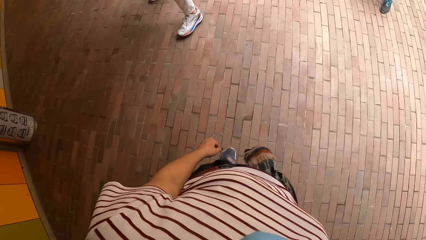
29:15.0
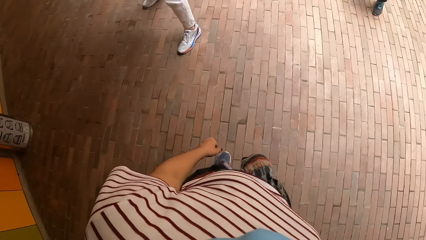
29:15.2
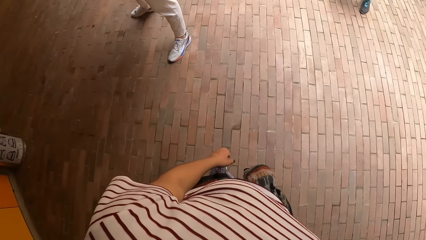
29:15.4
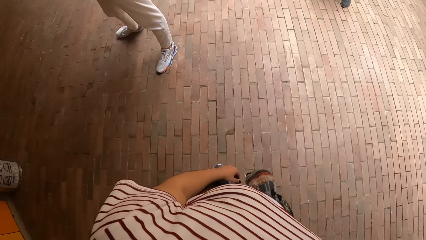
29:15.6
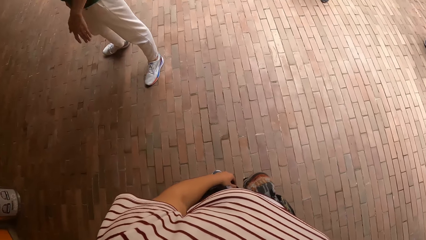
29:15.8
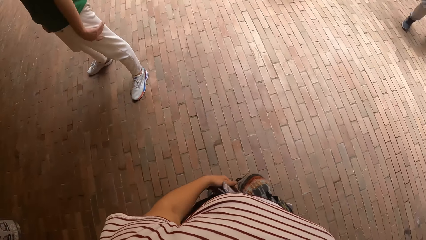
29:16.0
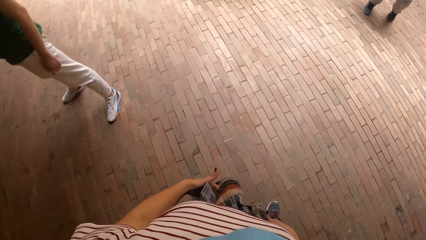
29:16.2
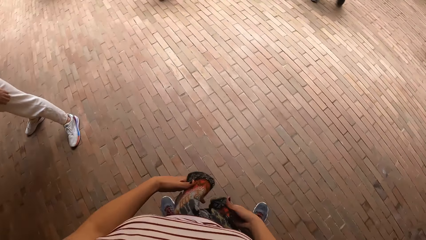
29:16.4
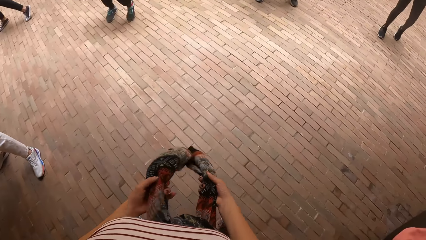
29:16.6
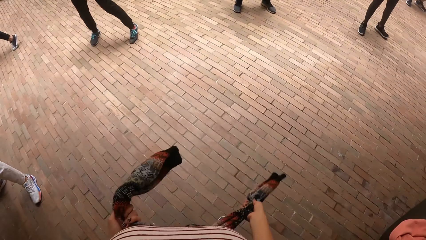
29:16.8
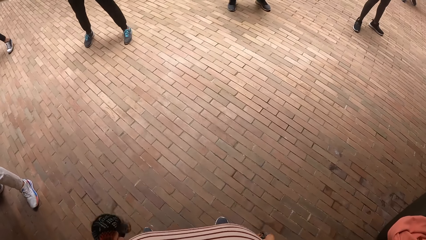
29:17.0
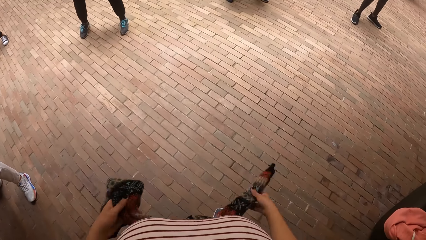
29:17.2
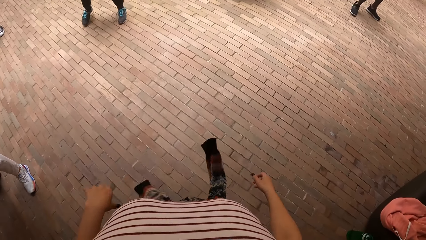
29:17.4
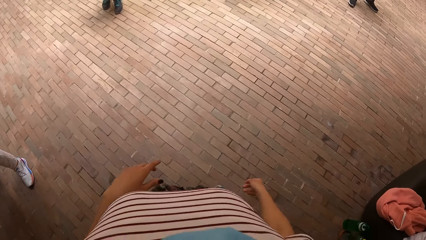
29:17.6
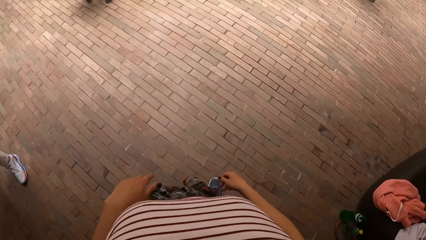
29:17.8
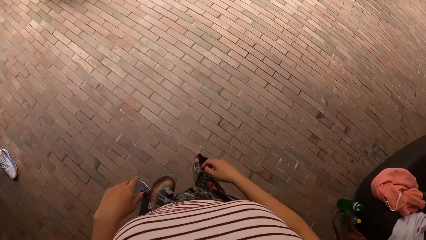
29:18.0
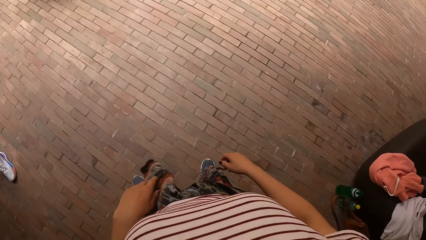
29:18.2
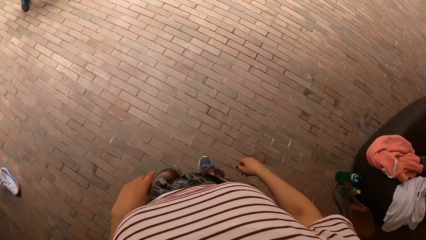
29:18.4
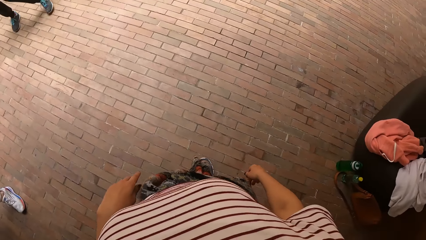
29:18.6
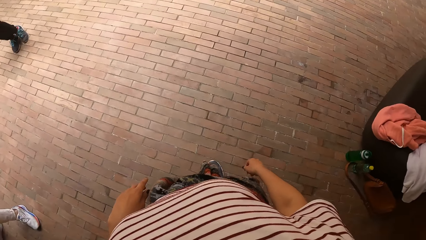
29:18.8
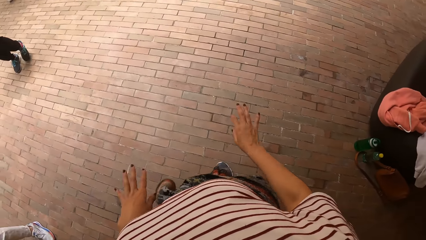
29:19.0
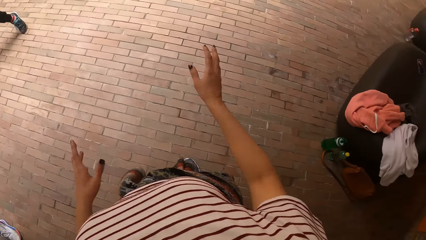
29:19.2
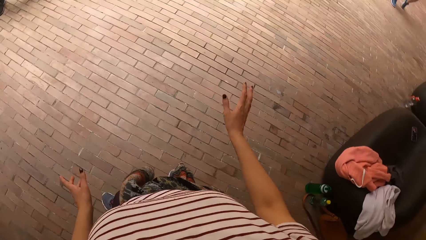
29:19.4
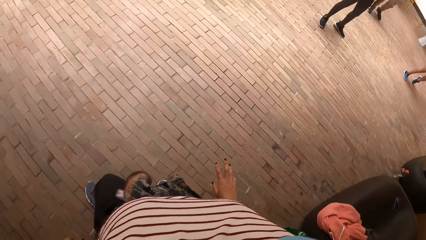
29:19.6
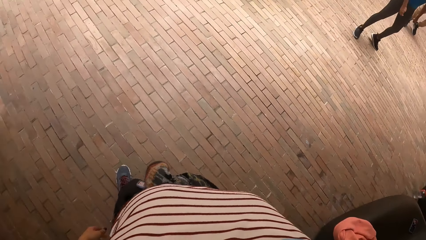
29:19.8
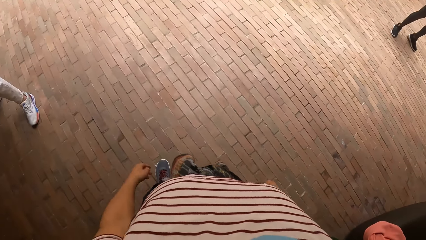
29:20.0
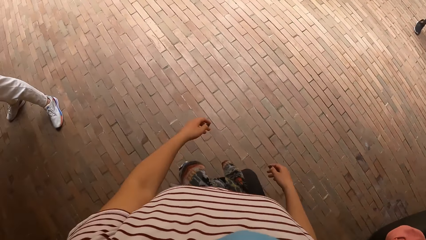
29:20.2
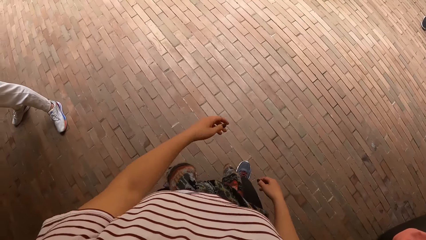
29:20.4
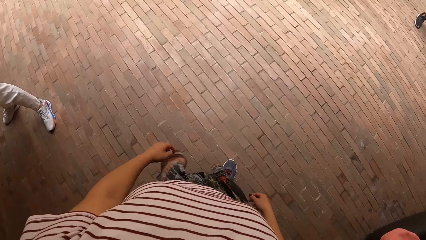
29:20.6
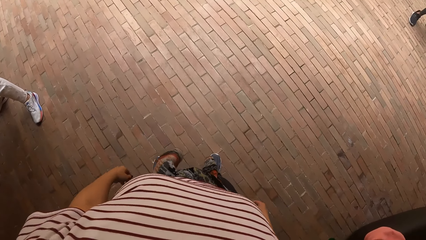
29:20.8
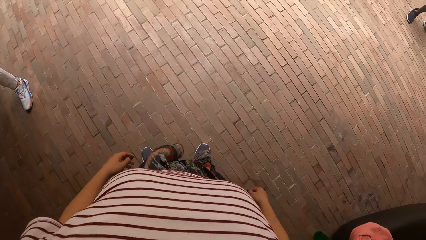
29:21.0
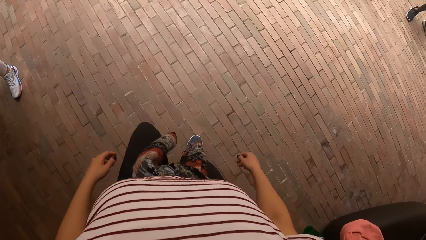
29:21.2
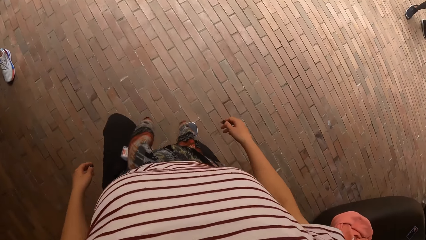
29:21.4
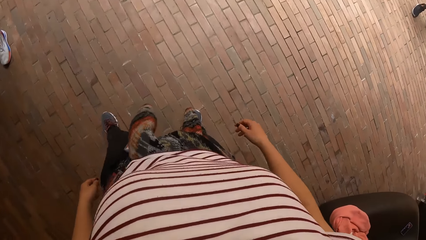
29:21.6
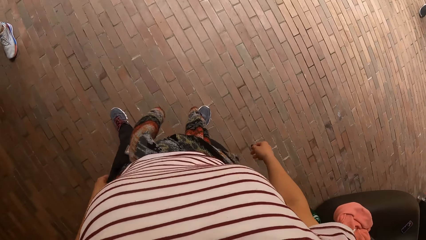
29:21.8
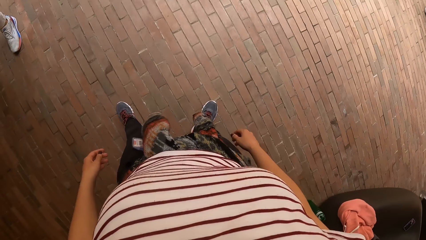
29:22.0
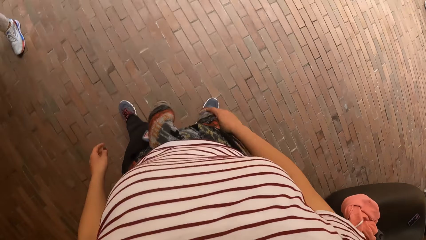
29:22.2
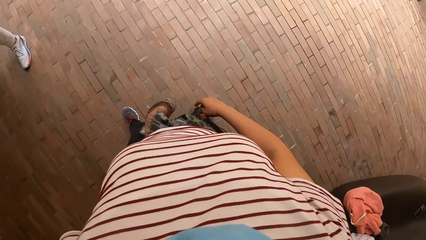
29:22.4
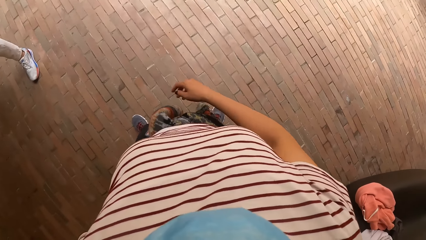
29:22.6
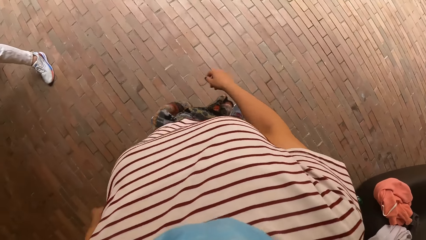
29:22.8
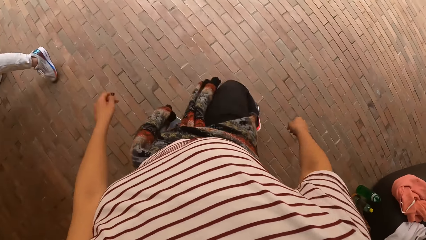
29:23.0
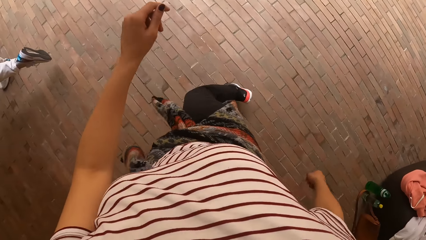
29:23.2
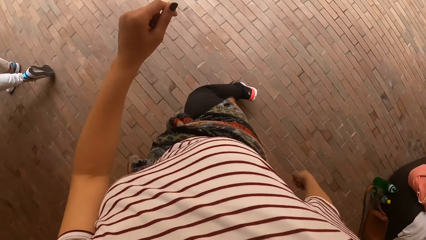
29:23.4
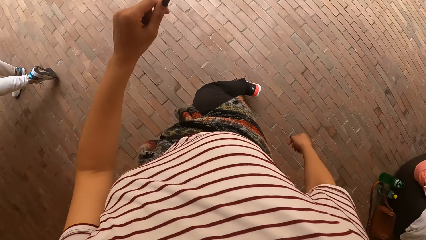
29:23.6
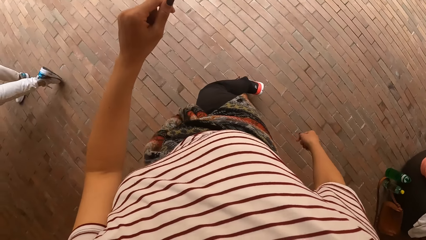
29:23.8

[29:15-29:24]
The camera wearer tightens the sweater on her waist with her hands. She dances with the group of people.

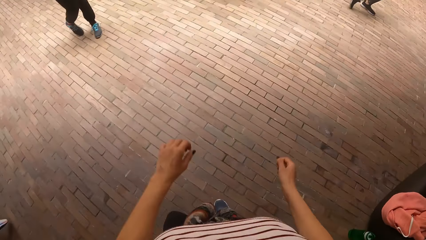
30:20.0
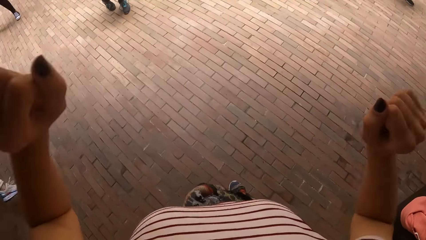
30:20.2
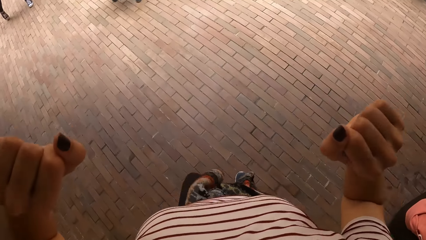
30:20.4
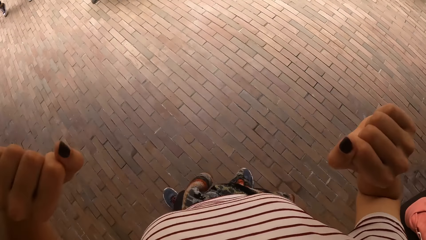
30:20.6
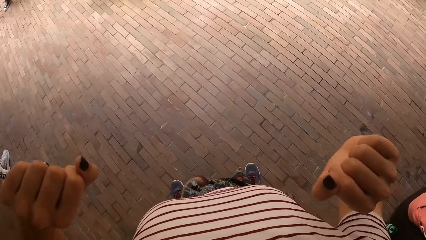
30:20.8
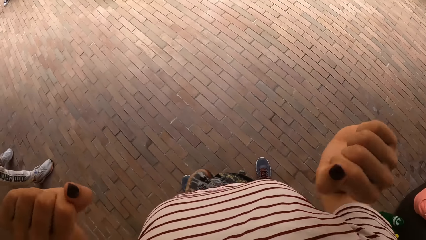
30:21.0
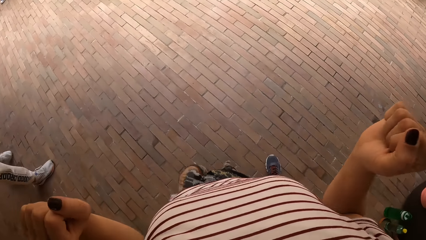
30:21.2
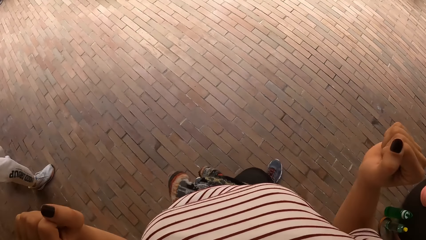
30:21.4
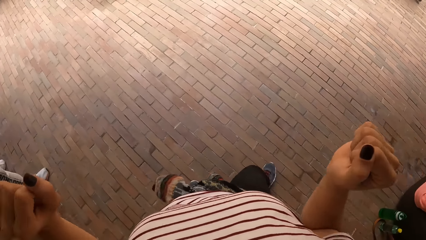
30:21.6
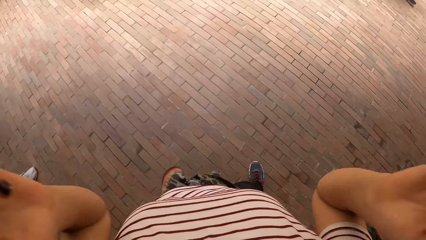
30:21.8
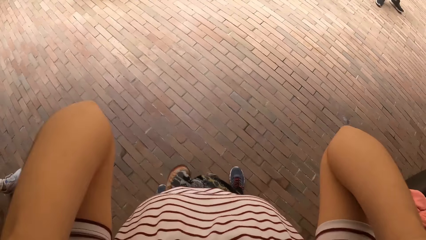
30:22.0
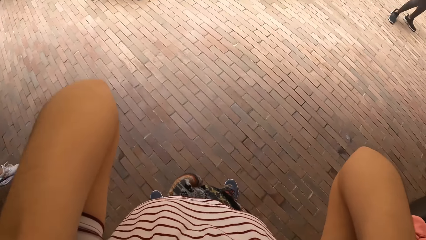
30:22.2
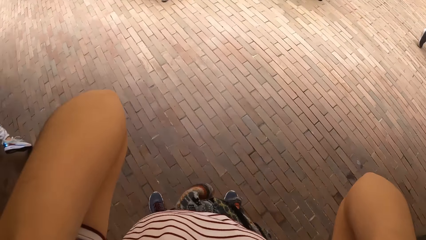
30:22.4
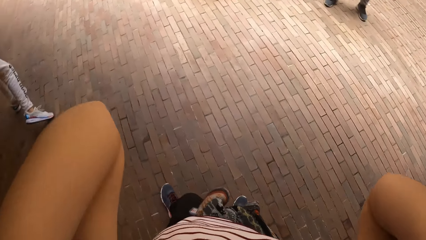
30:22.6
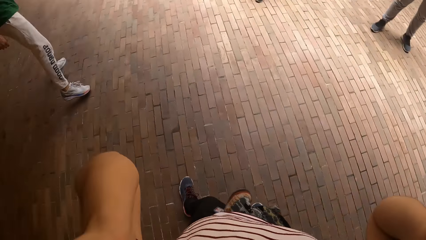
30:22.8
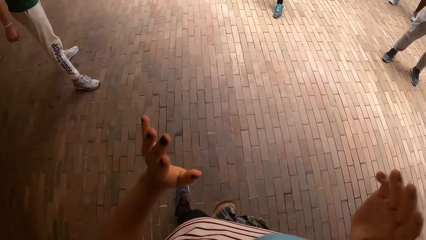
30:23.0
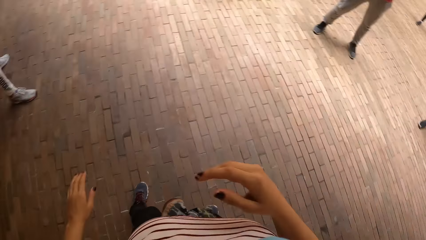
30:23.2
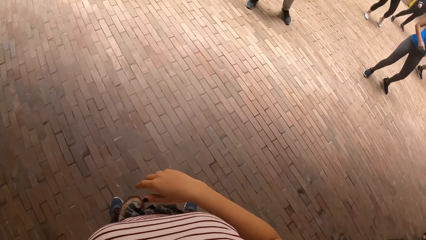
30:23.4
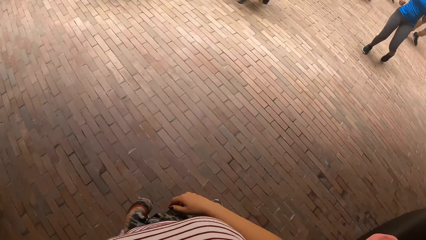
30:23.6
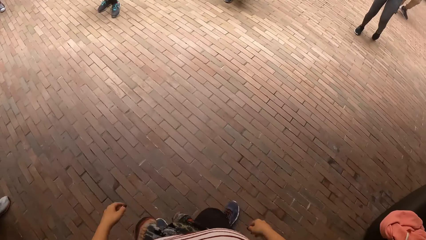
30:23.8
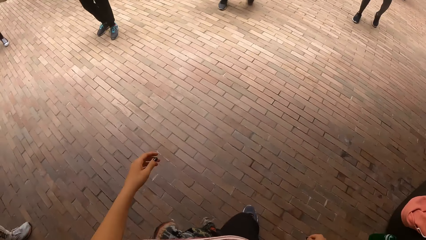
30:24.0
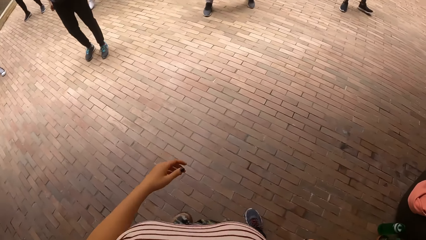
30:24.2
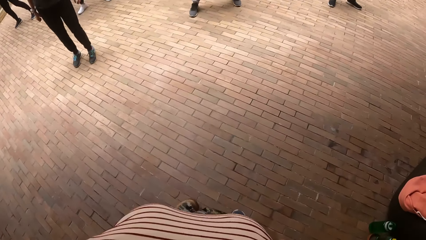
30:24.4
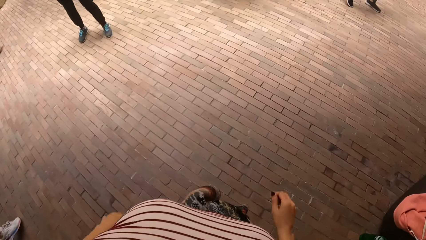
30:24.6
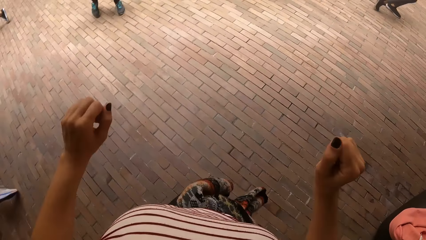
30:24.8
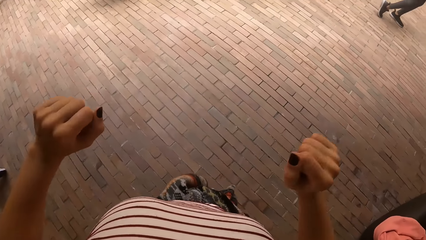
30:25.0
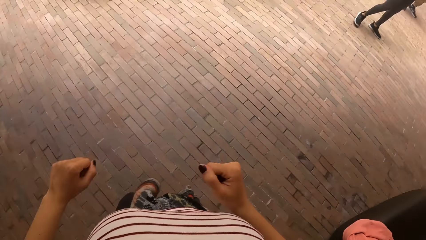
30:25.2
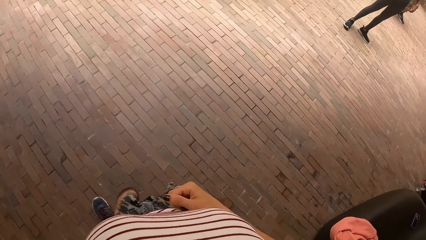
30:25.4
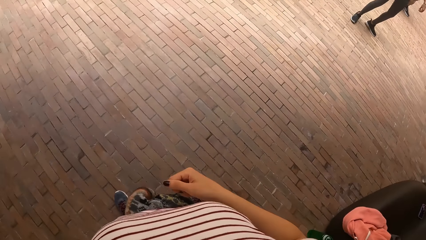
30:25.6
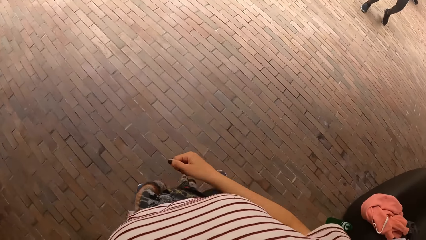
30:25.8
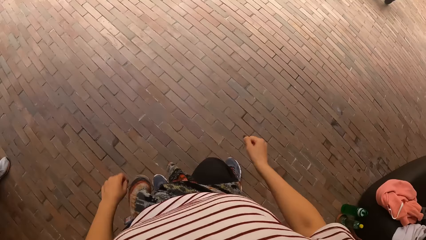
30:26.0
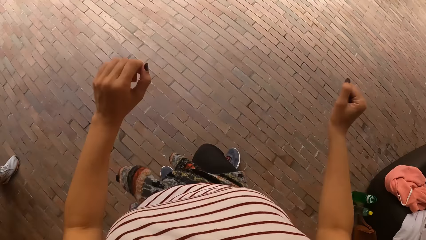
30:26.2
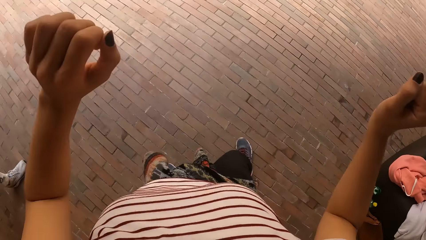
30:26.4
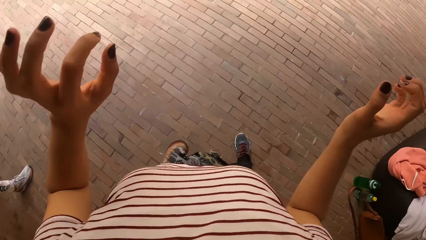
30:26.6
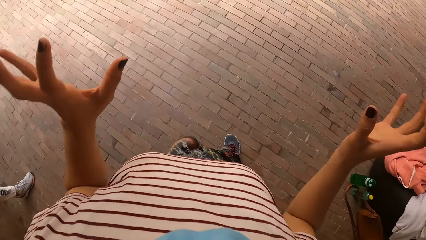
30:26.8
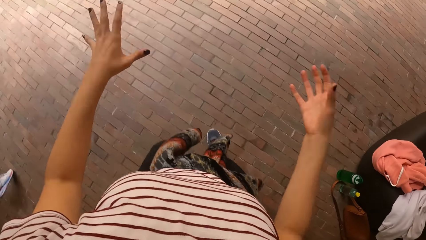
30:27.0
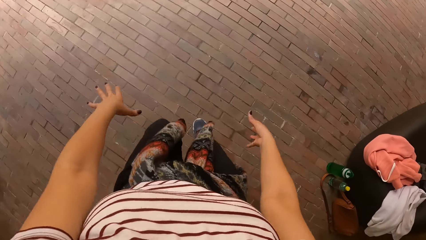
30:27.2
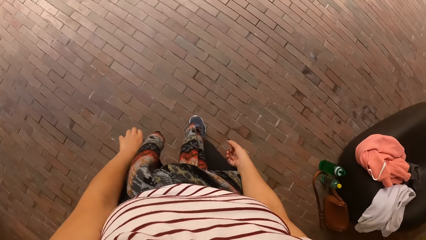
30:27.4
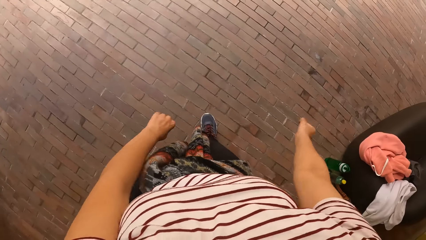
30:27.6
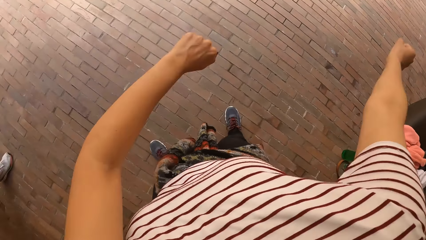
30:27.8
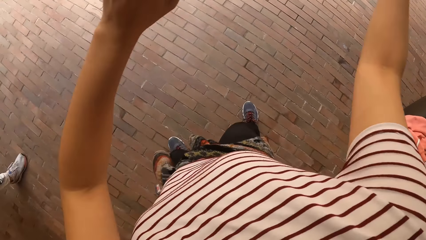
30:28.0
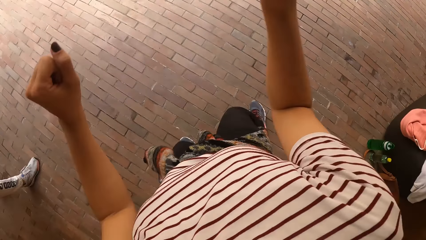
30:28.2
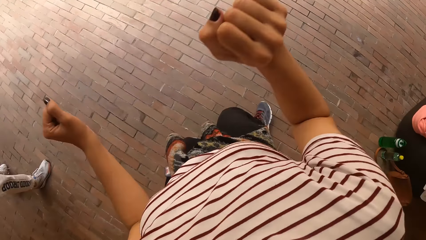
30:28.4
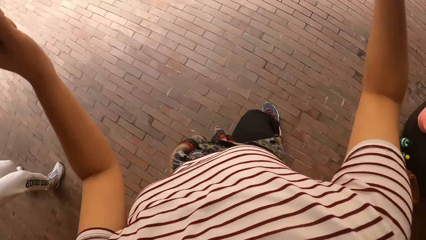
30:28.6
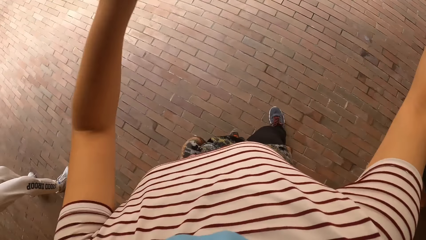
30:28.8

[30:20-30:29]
The camera wearer touches her hair with her hands. She raises her hands up.
